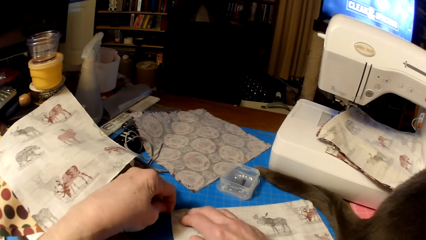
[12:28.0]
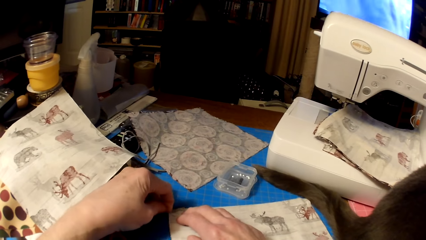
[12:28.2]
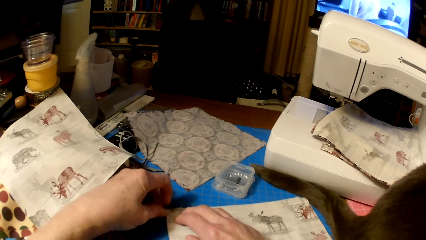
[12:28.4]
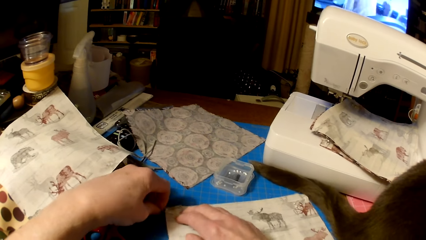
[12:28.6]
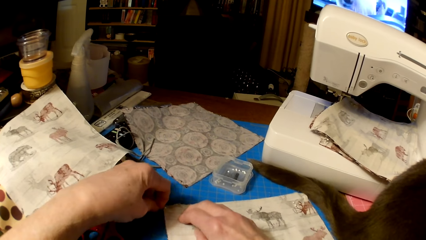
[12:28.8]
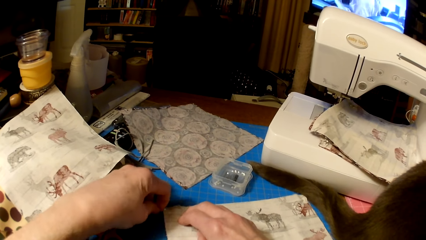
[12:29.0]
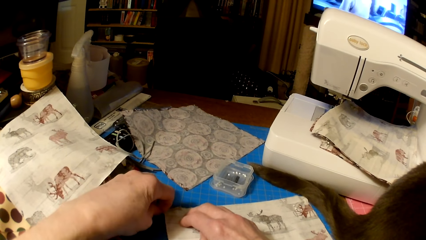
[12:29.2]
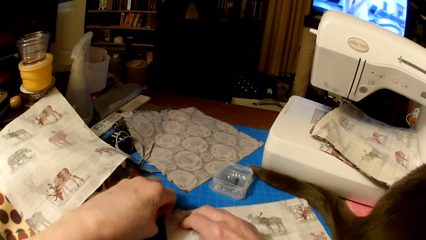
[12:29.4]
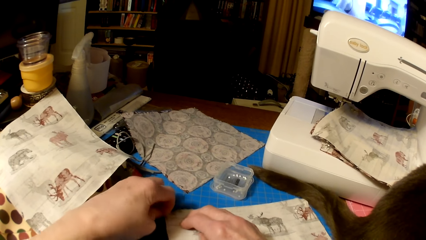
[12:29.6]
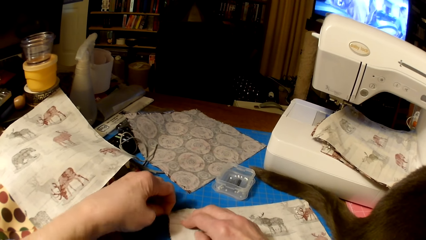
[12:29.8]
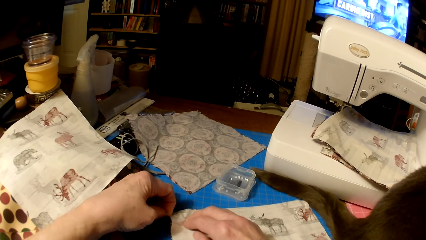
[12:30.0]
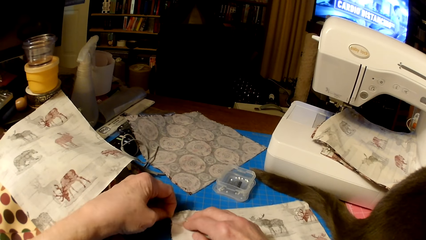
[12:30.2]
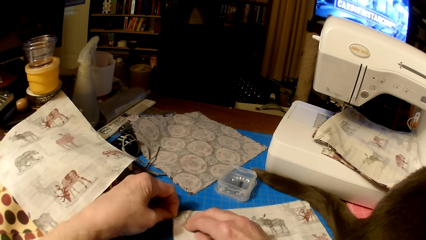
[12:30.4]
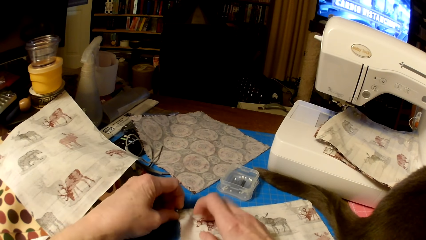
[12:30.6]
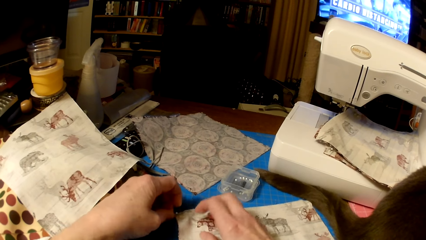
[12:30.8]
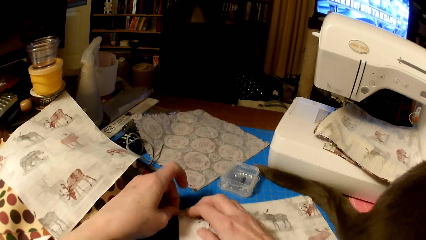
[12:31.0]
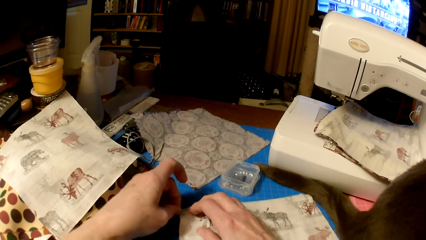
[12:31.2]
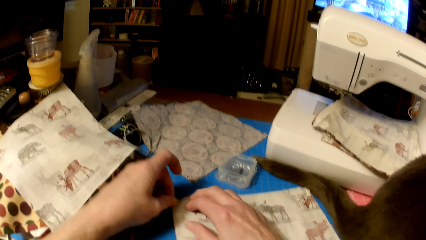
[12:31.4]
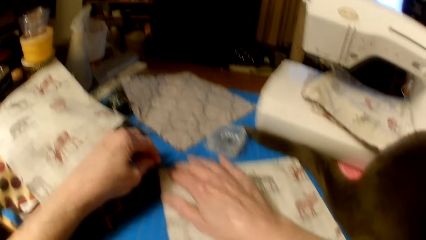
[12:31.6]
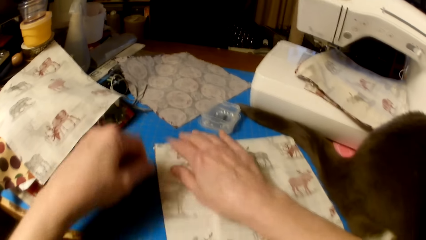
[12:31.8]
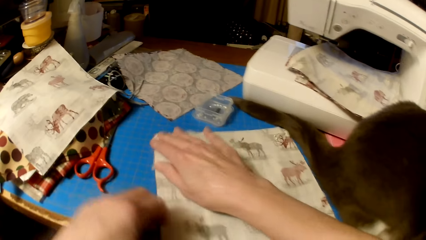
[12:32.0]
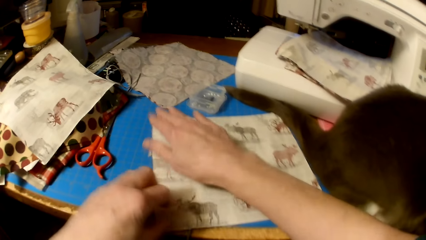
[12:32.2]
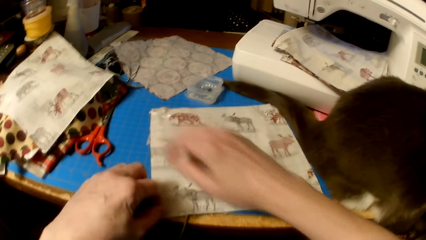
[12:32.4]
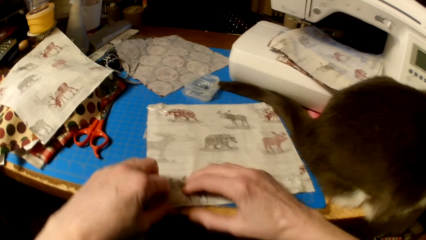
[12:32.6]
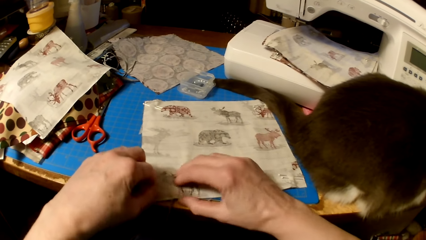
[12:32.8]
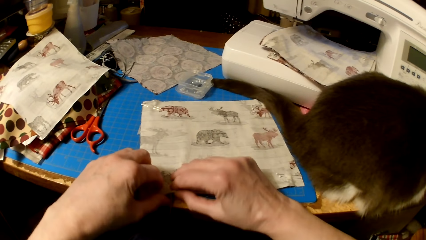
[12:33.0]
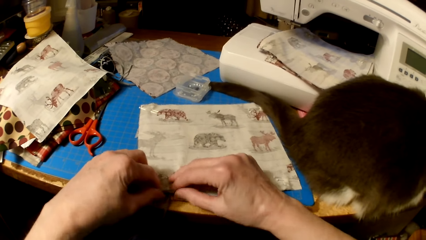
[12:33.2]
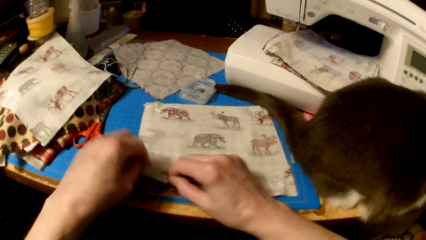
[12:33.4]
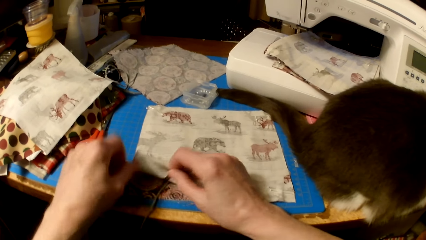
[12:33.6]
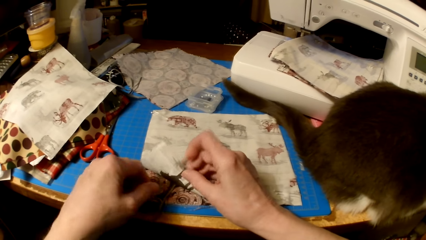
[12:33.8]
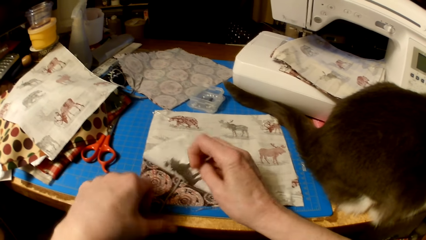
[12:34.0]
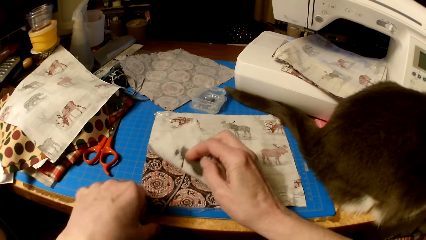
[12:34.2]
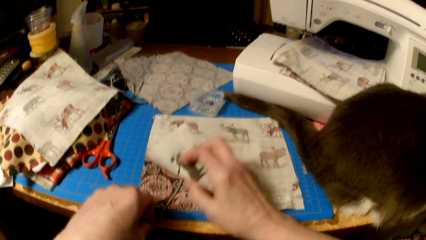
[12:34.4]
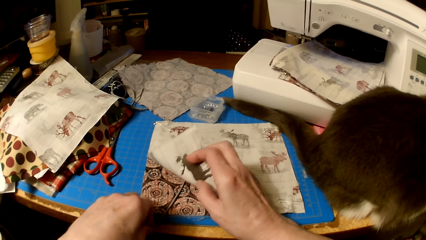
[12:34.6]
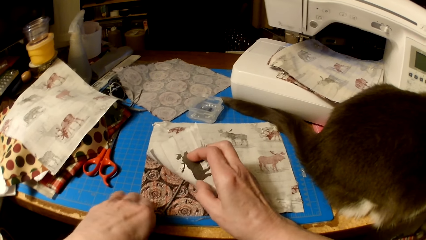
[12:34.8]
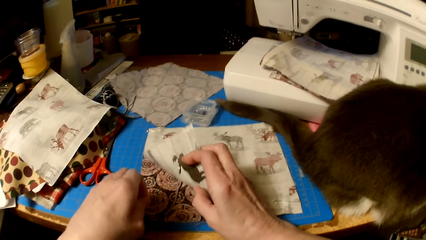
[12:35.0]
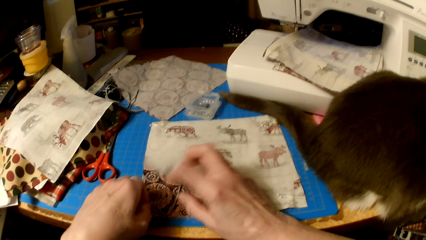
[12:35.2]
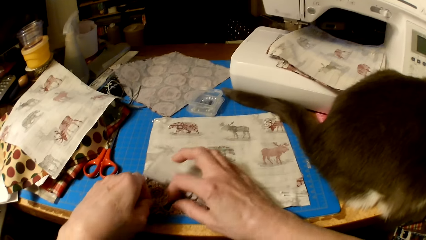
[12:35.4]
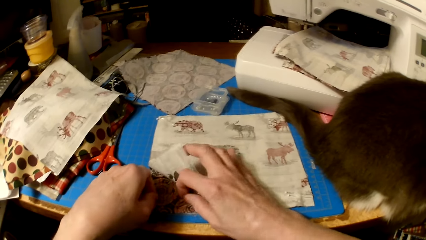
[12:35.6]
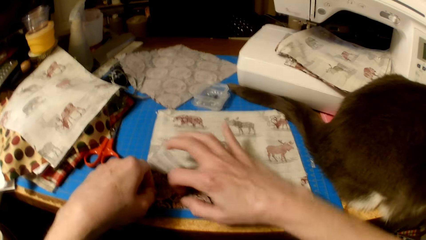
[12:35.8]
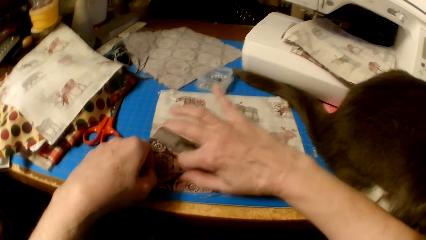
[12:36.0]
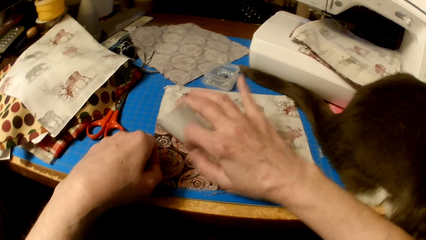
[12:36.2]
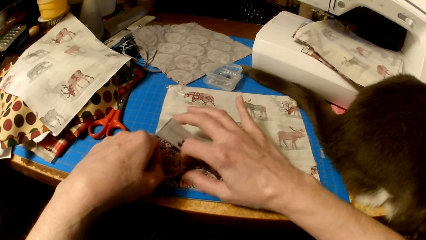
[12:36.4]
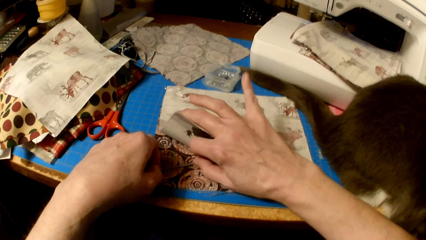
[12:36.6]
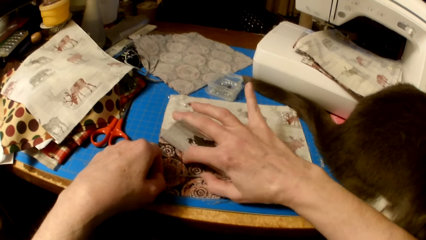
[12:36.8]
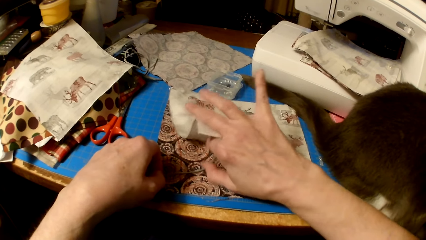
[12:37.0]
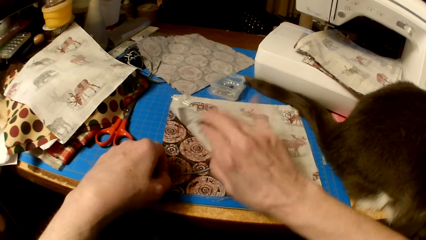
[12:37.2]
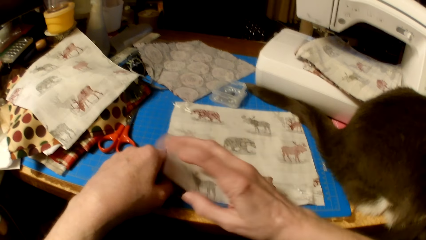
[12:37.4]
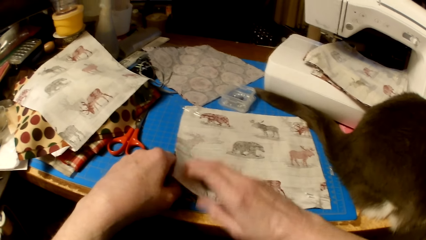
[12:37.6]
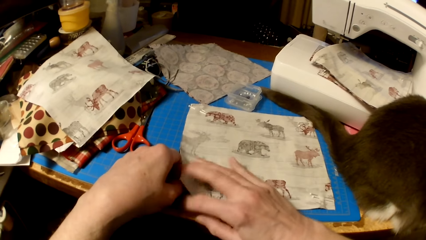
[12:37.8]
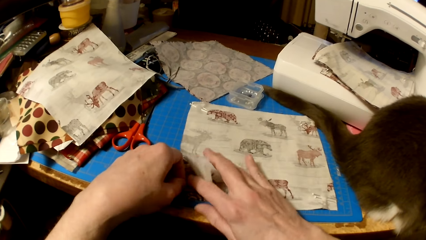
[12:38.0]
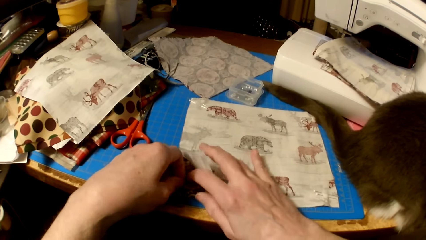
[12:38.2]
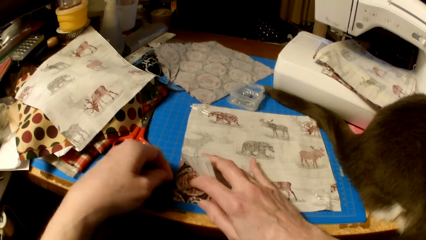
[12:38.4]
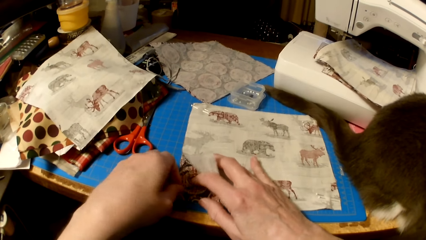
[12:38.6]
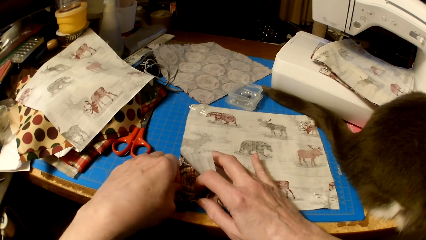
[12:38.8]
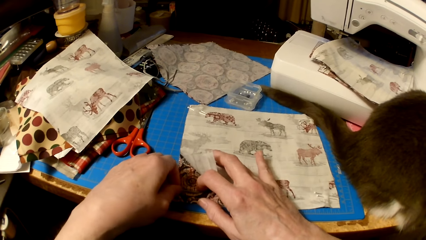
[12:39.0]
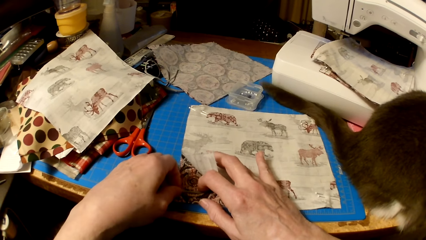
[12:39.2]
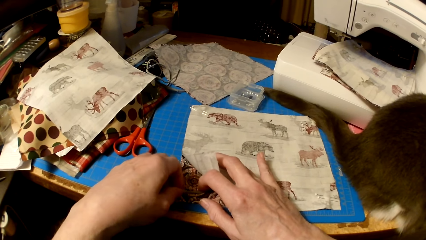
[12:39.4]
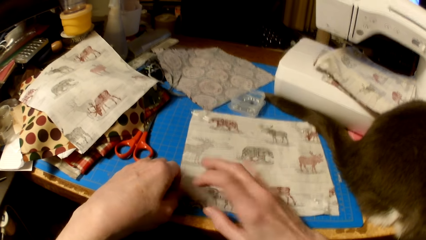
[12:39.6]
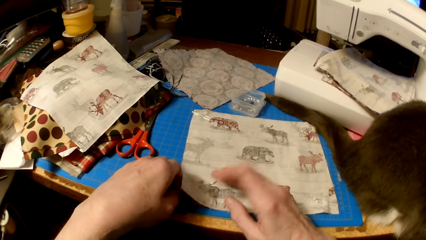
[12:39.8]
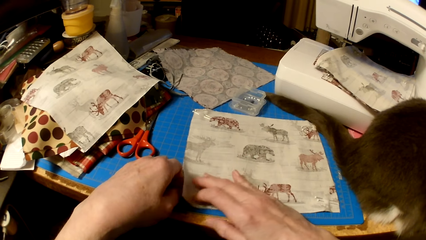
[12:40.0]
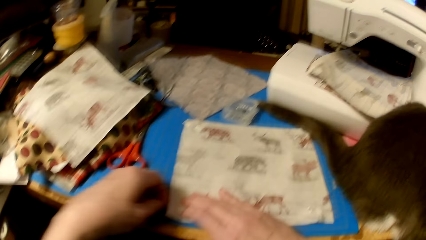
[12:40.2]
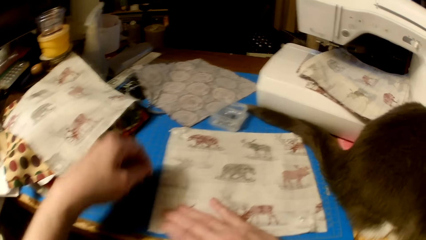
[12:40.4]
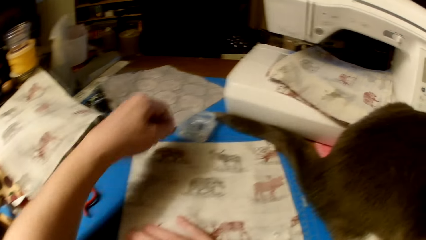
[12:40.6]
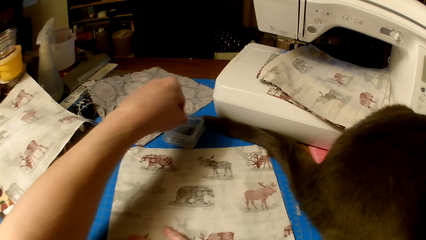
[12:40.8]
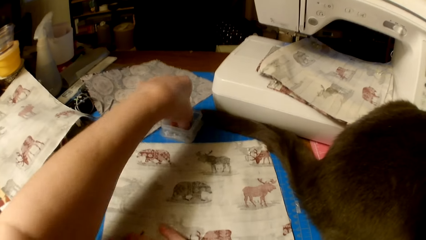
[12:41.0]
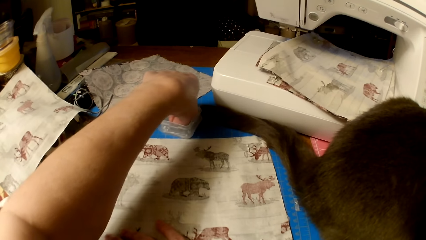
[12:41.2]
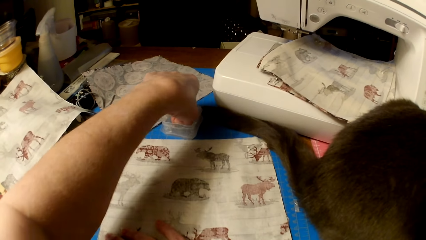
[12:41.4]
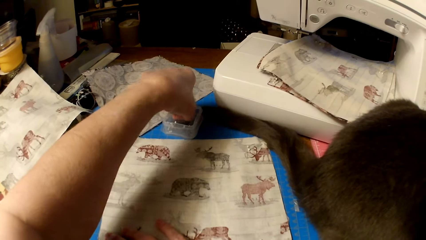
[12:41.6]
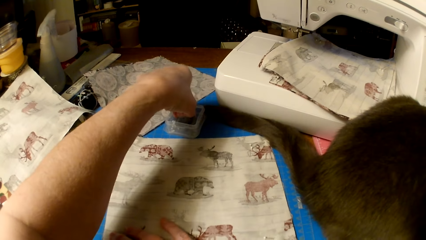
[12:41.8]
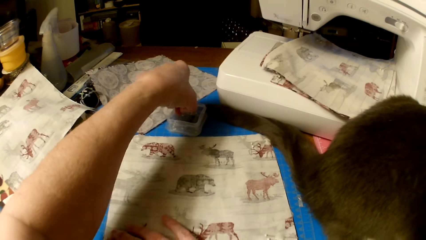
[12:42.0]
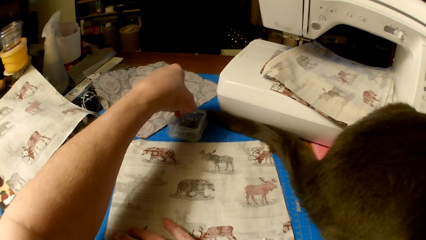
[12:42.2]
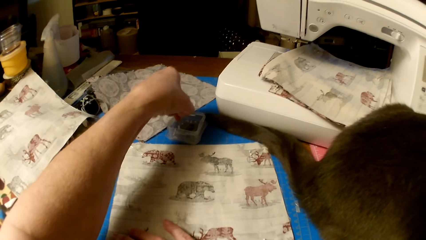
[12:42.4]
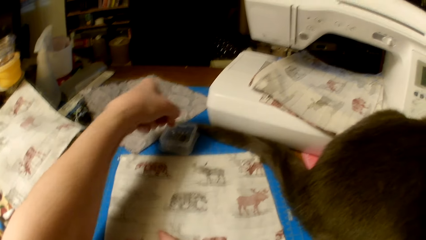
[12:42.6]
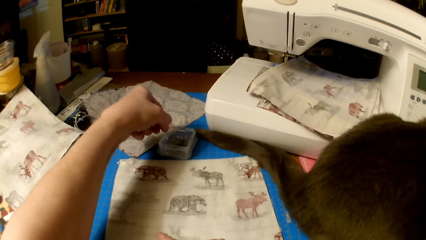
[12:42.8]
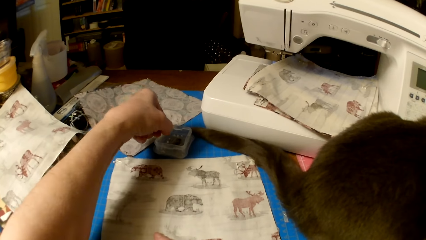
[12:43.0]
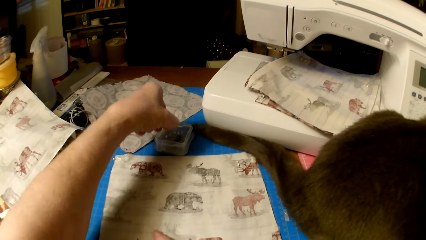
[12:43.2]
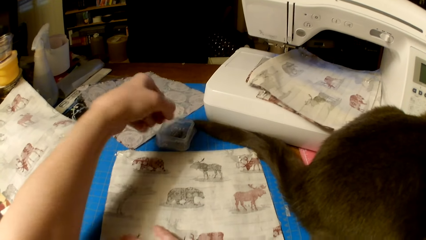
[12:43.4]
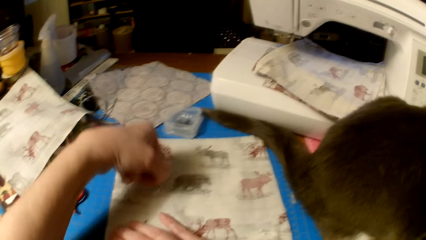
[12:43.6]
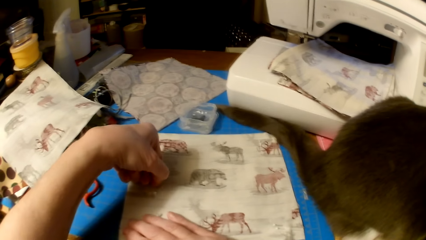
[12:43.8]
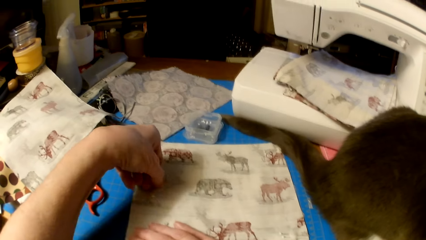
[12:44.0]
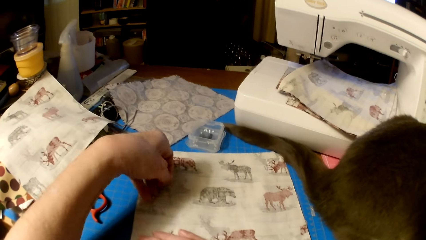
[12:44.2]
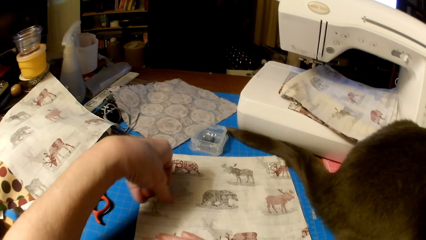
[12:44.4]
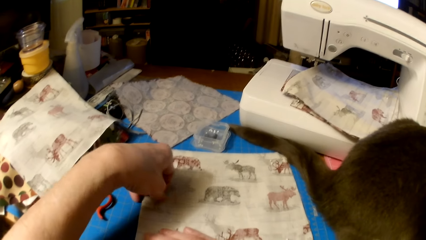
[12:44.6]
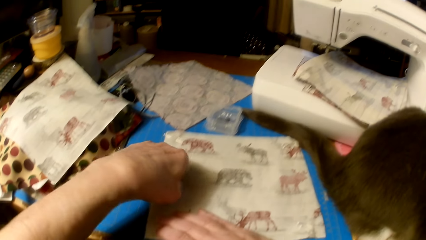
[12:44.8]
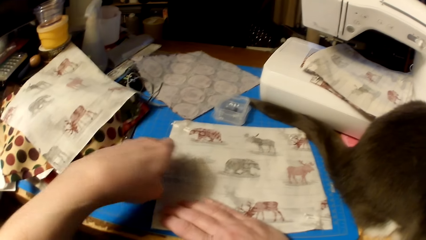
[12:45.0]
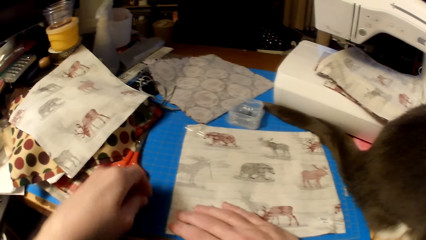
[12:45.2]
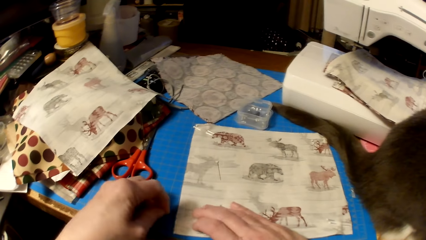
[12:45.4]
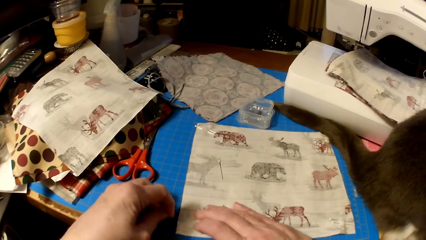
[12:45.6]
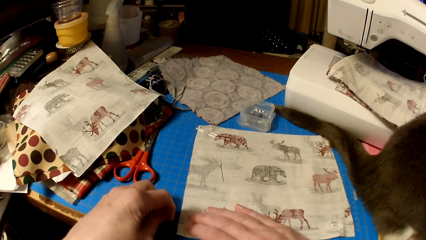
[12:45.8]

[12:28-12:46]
The camera wearer sticks the needle on the cloth. They lift the edge of the piece of cloth. They align the thread in the cloth and fix the knitting thread. They pick a needle from the container and drop the needles on the cloth.
